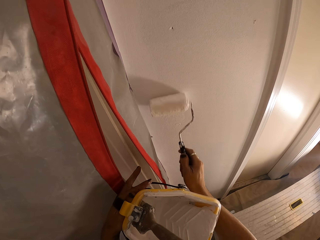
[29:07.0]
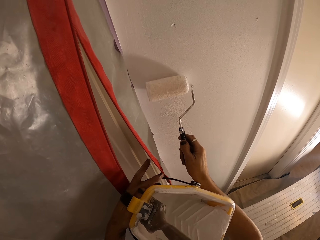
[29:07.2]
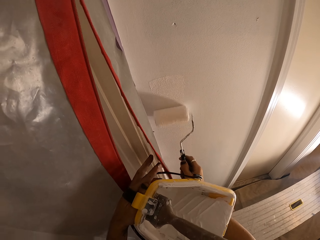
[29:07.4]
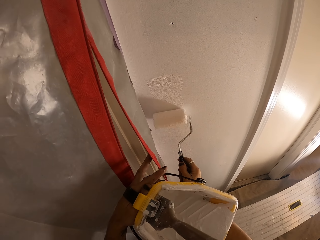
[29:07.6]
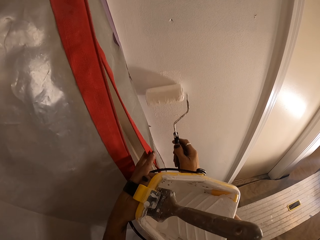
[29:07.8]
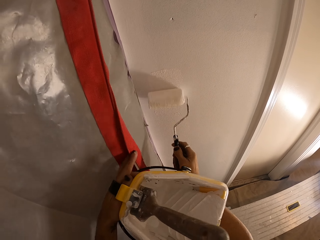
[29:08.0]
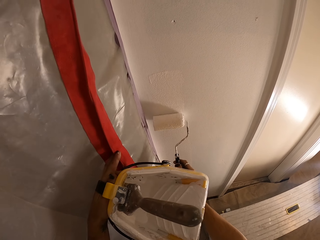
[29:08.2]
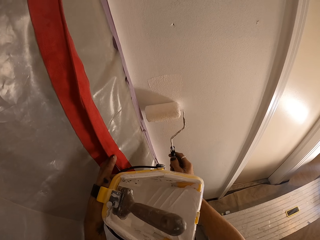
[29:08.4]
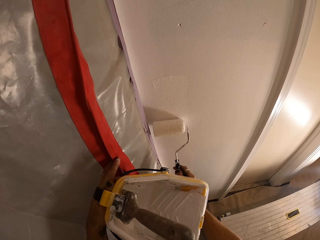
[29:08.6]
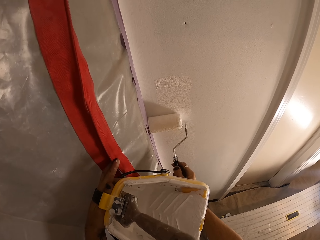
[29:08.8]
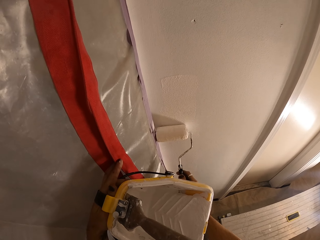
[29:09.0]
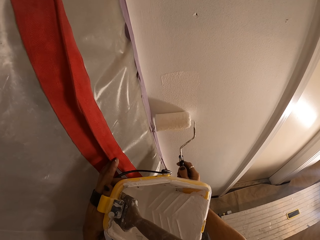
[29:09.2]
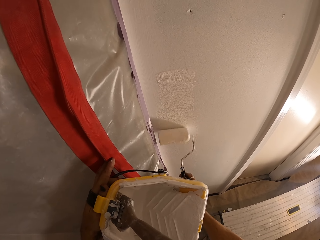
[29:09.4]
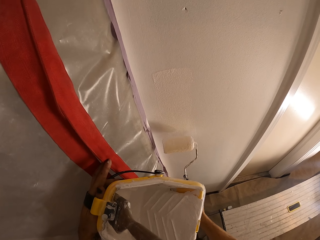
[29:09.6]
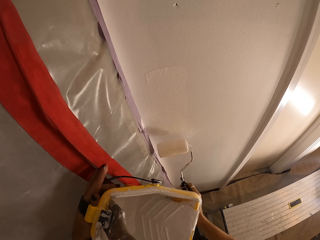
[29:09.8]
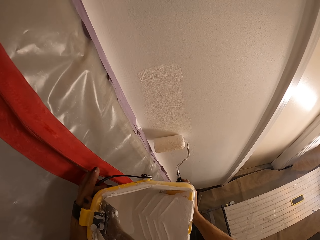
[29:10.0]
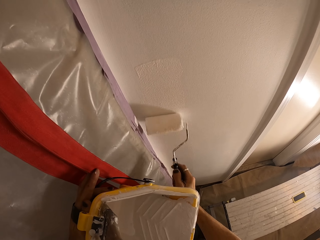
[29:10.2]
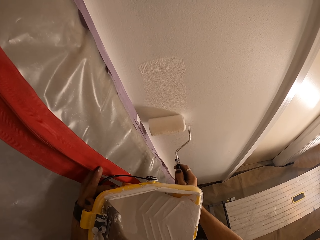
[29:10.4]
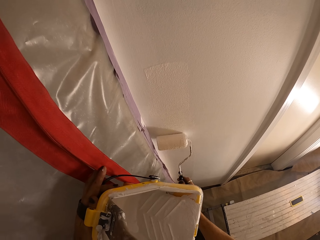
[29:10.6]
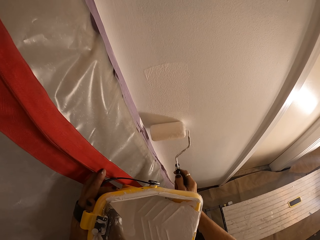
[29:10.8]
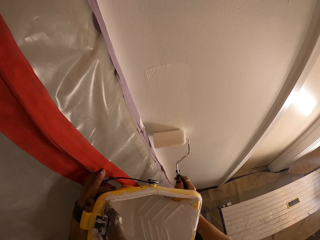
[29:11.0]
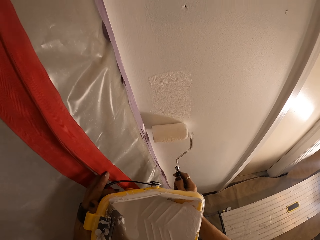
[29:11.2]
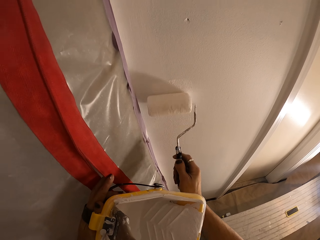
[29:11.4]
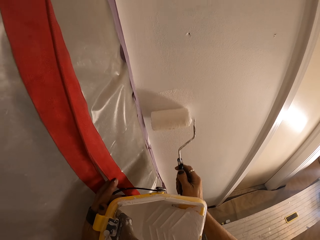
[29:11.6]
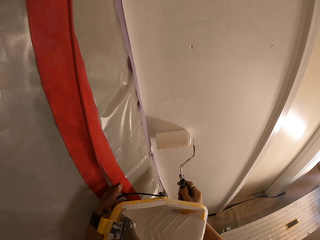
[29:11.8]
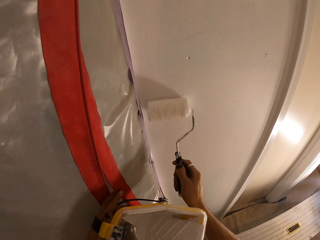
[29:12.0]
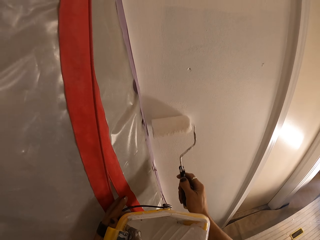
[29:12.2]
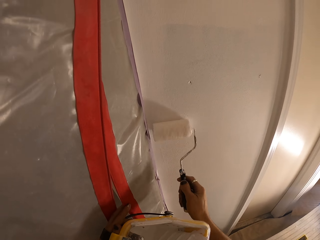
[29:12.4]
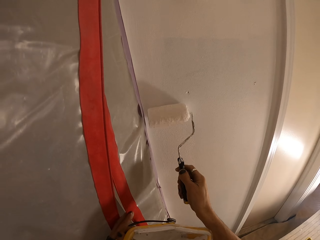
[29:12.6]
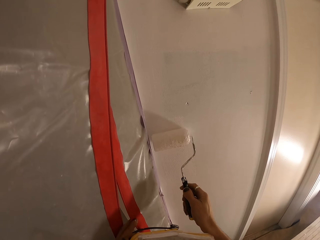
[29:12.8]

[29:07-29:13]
The camera wearer paints the wall with the trim roller in his right hand. He holds the tarpaulin with his left hand.

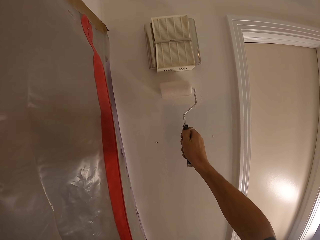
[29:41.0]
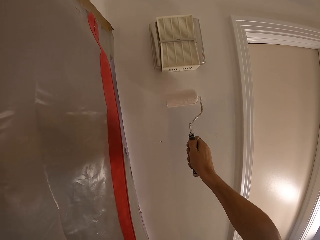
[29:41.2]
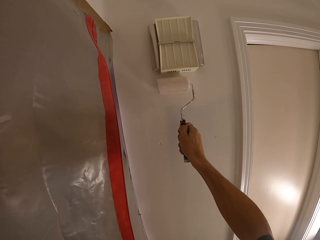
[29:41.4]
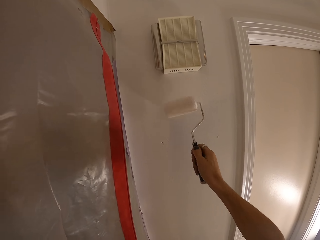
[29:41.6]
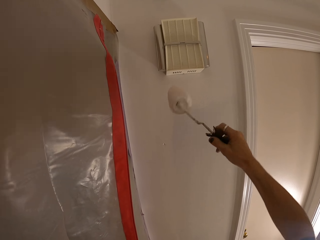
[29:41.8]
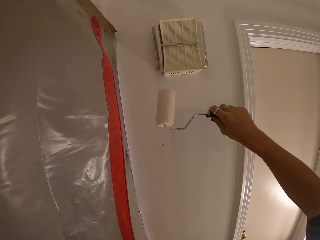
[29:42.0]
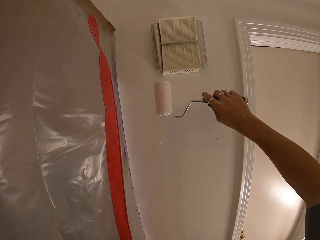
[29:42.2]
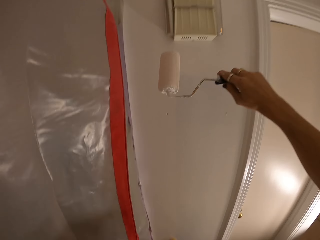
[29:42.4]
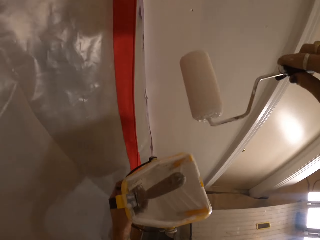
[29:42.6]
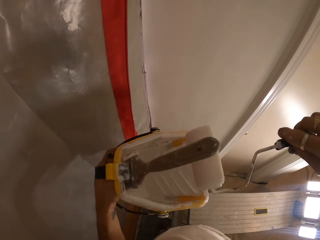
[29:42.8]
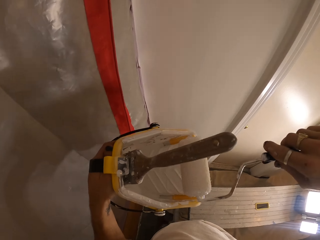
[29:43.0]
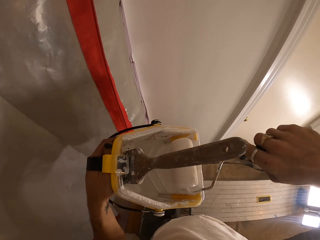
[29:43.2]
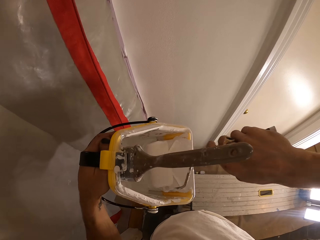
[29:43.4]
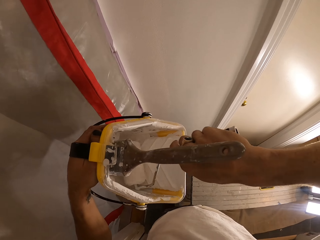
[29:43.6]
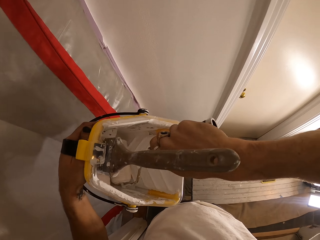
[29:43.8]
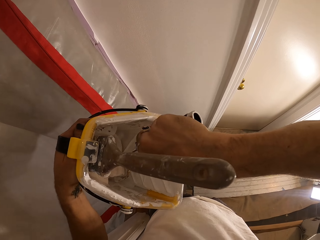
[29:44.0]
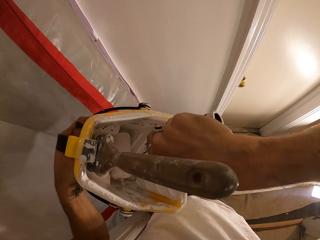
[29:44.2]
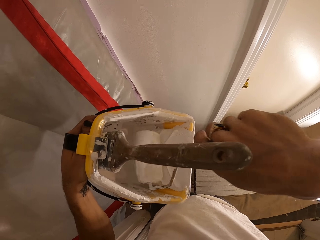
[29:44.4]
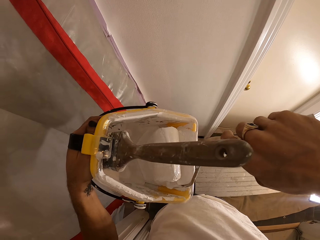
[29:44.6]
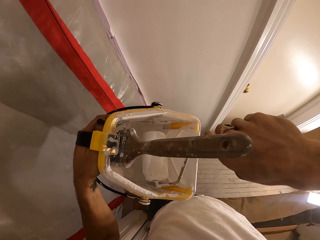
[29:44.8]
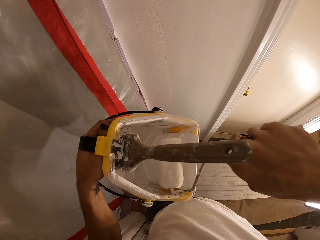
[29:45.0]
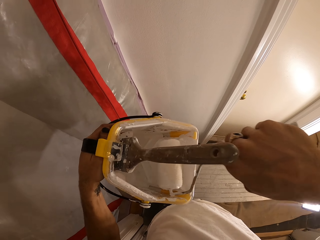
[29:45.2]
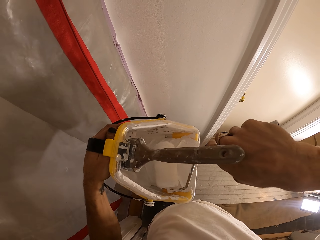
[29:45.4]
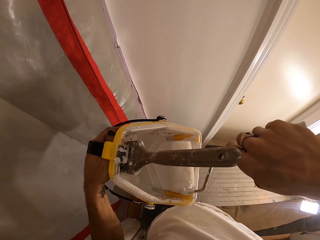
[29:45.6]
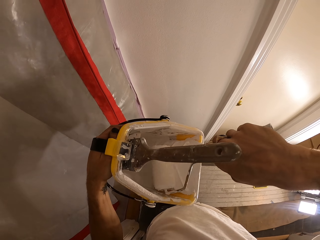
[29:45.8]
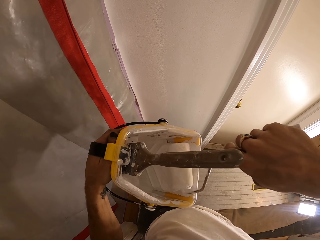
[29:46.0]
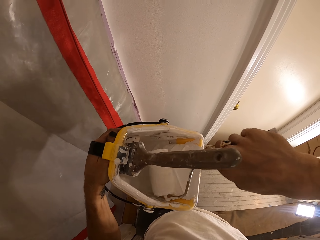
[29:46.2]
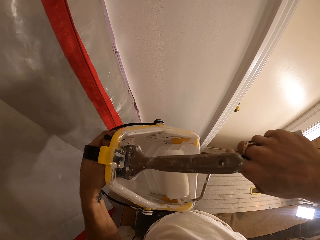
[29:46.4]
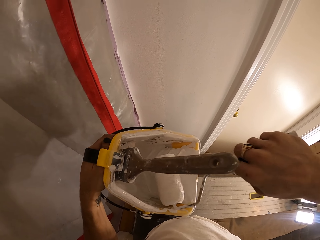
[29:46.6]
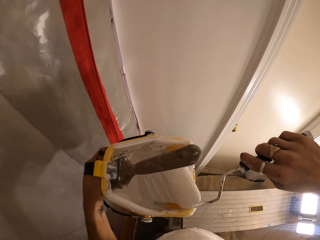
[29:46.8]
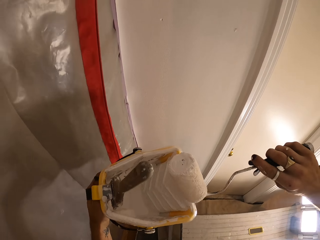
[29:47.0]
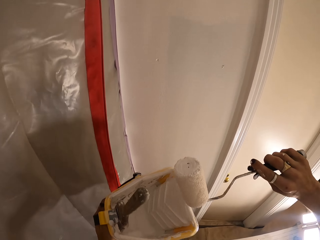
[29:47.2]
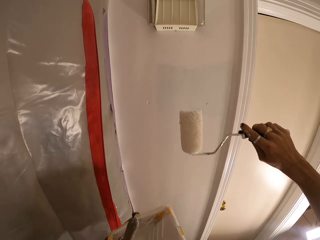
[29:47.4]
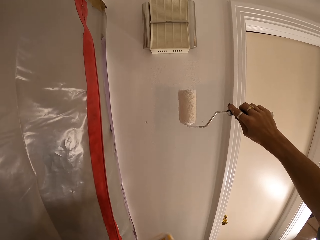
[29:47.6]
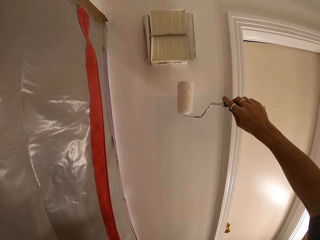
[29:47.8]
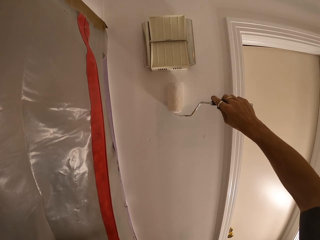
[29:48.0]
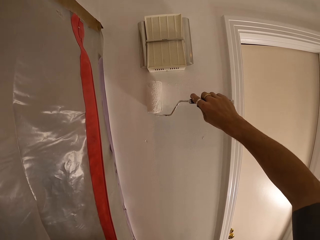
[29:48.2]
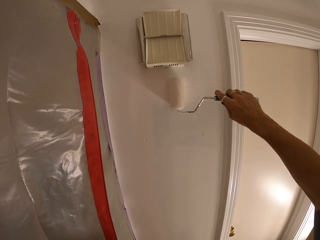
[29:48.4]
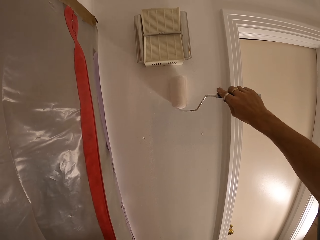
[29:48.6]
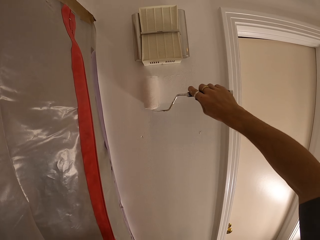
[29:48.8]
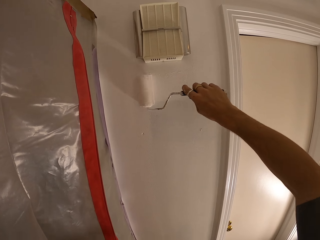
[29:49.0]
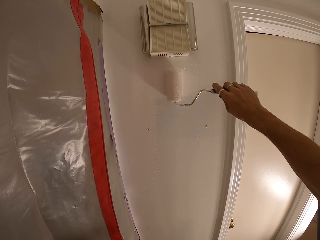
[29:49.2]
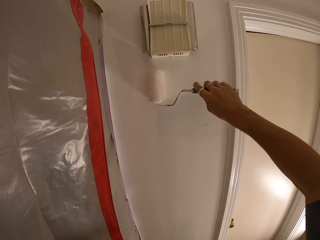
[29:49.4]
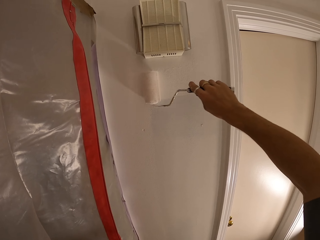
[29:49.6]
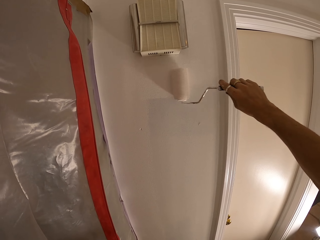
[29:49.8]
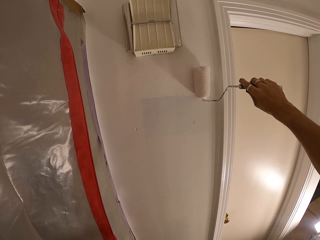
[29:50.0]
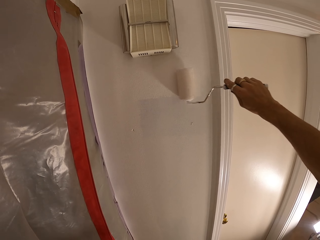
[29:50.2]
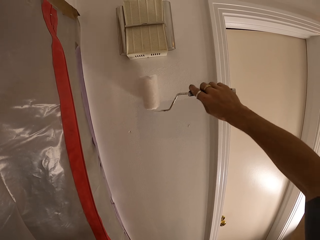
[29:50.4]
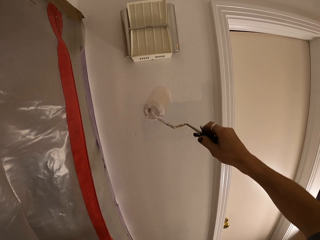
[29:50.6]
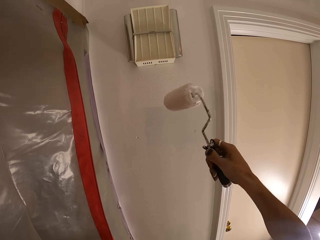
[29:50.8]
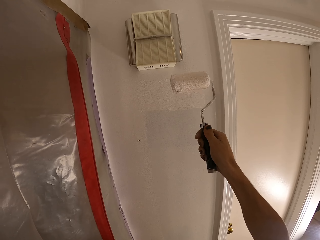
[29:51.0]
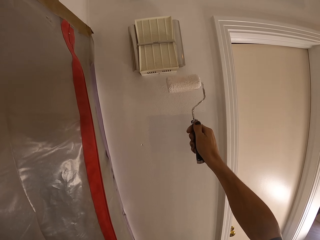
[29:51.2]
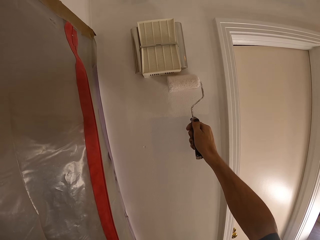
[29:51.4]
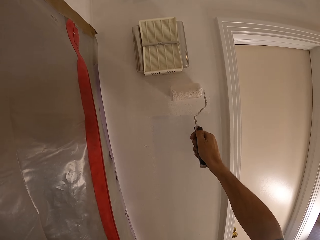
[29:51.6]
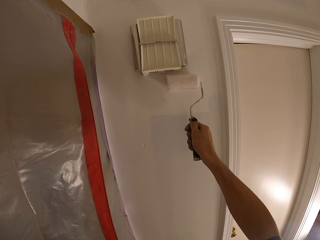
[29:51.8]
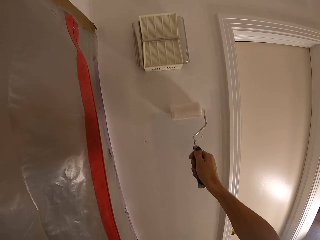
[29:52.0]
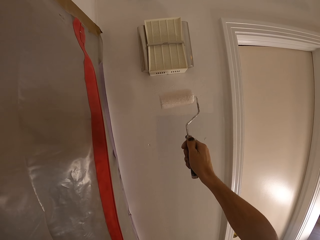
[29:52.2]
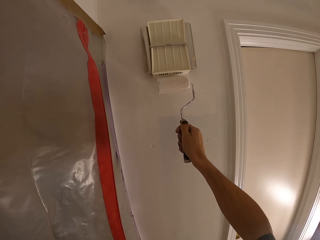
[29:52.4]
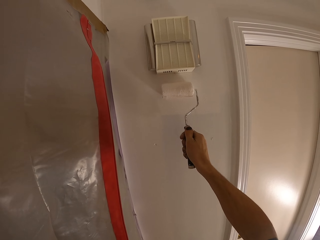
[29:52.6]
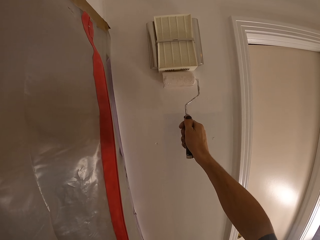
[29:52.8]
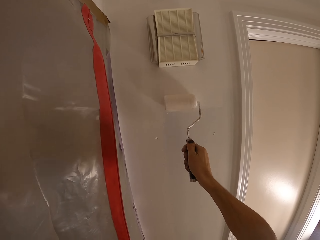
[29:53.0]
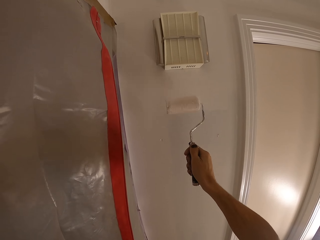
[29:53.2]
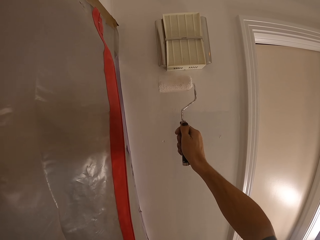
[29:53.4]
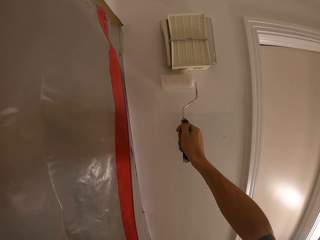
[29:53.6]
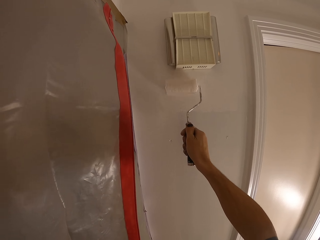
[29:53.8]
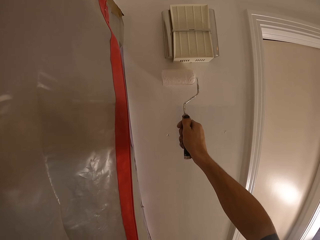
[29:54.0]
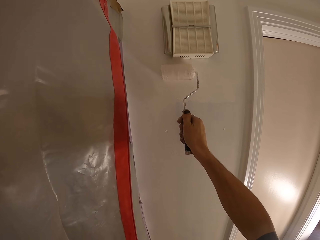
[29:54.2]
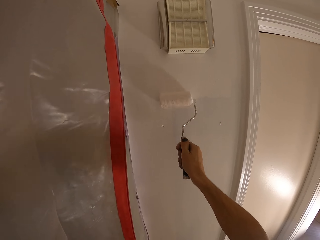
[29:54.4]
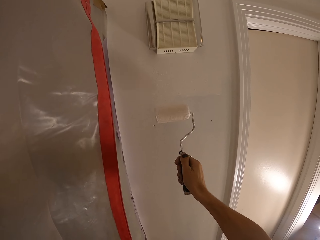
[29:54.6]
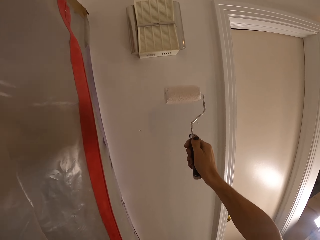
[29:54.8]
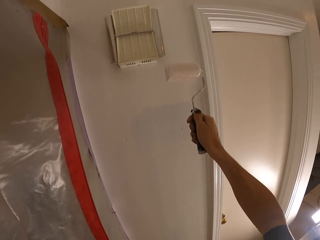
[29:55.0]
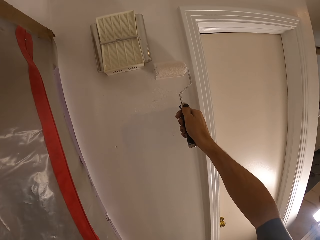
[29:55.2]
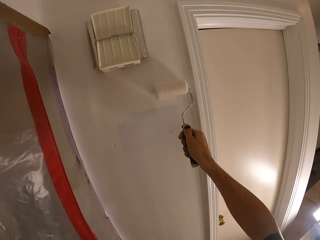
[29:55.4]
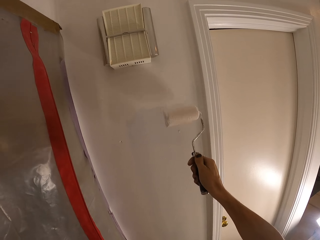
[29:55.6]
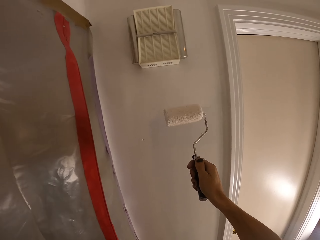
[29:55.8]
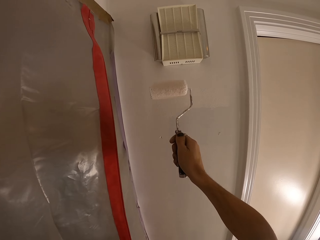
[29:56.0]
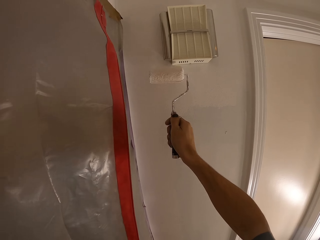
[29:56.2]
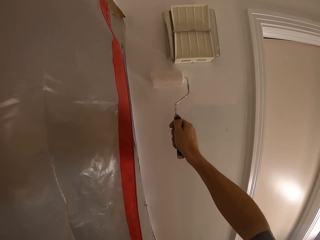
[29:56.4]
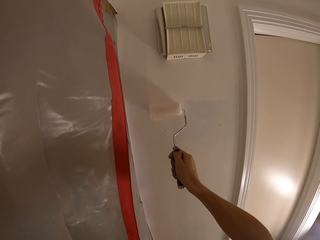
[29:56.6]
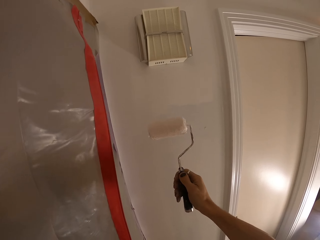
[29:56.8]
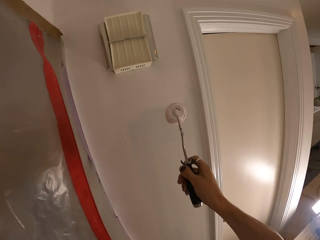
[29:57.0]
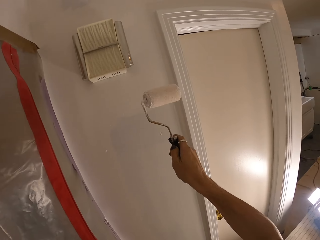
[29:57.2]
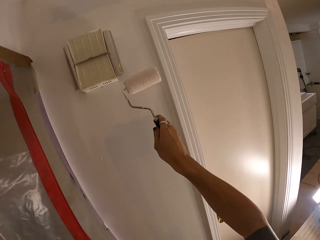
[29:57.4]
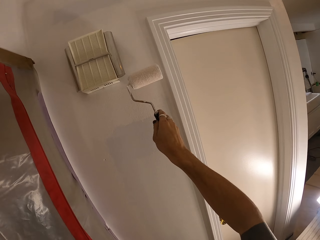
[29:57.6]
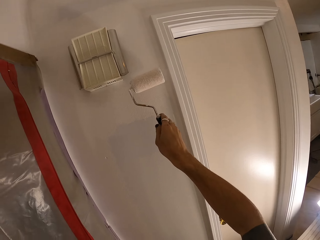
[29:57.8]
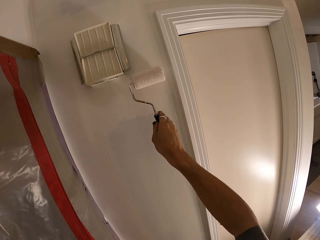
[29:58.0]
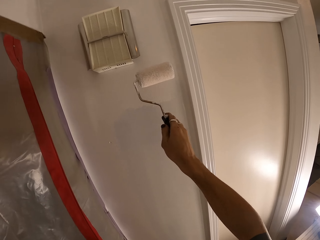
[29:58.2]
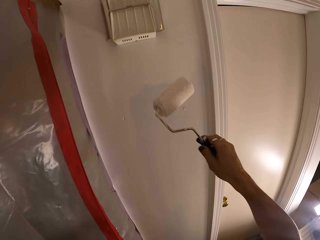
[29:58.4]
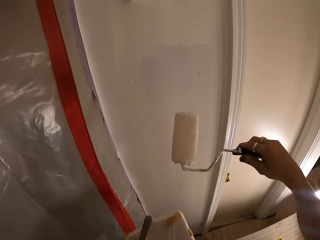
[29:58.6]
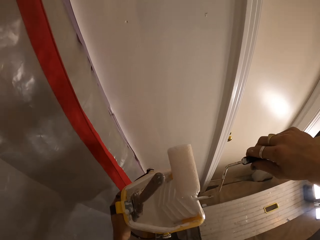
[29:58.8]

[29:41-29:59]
The camera wearer dips the trim roller in the paint in the bucket with his right hand. He rolls the trim roller in the paint bucket with his right hand. He paints the wall with the trim roller in his right hand. He flips the trim roller with his right hand. He paints the wall with the trim roller in his right hand. He flips the trim roller with his right hand. He paints the wall with the trim roller in his right hand.
